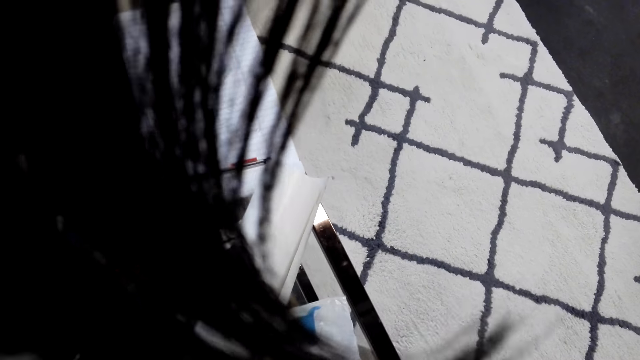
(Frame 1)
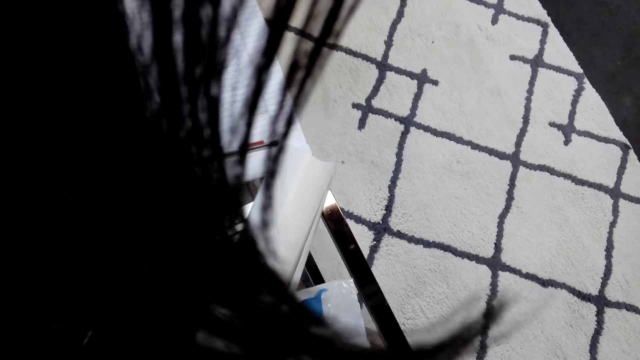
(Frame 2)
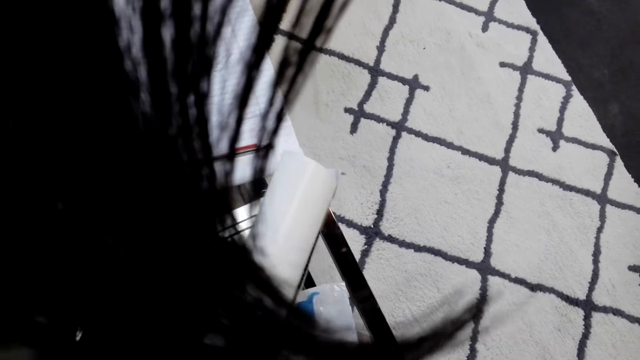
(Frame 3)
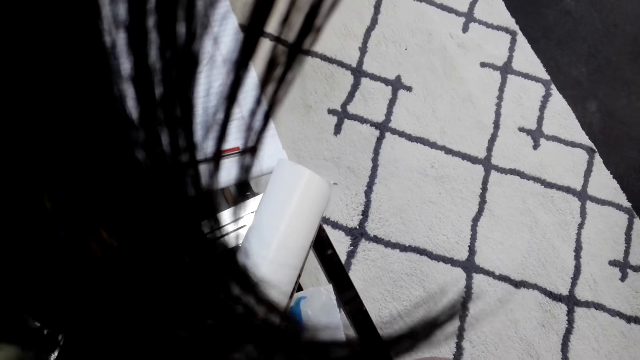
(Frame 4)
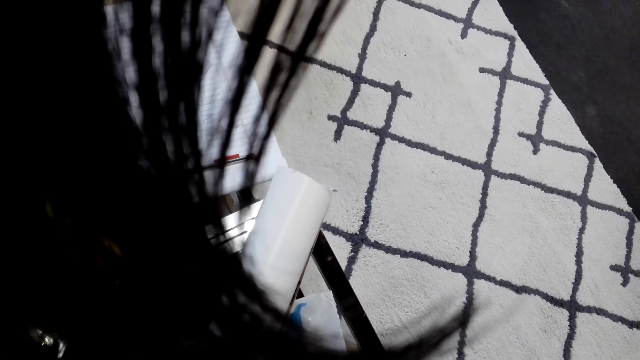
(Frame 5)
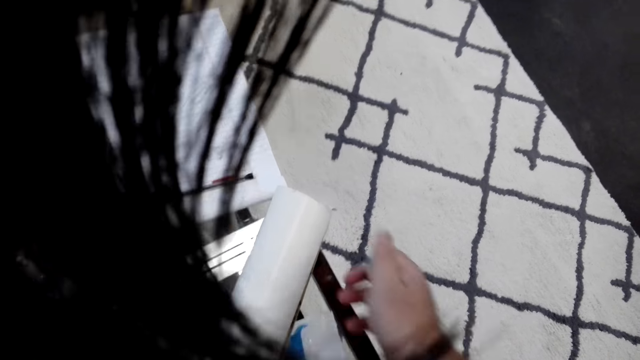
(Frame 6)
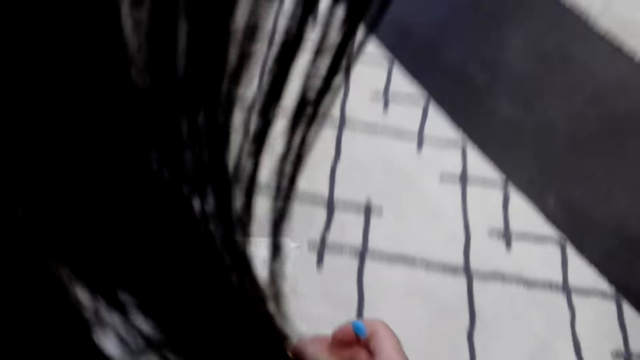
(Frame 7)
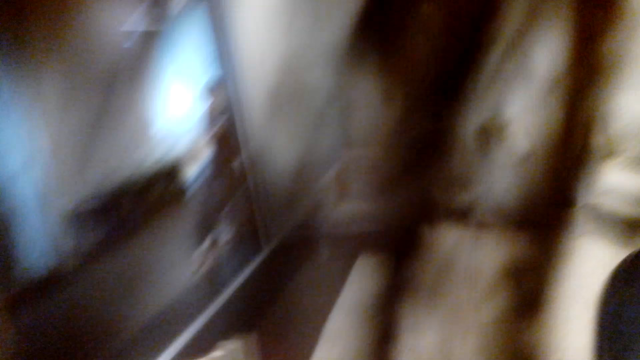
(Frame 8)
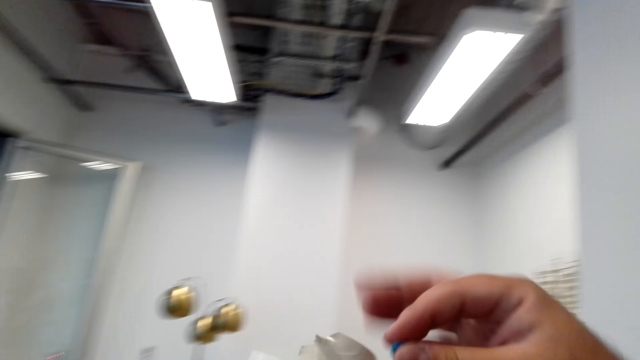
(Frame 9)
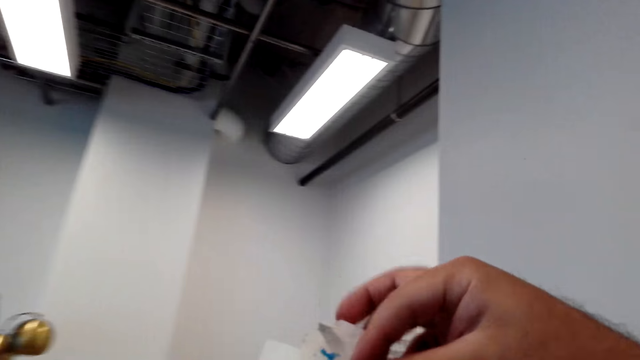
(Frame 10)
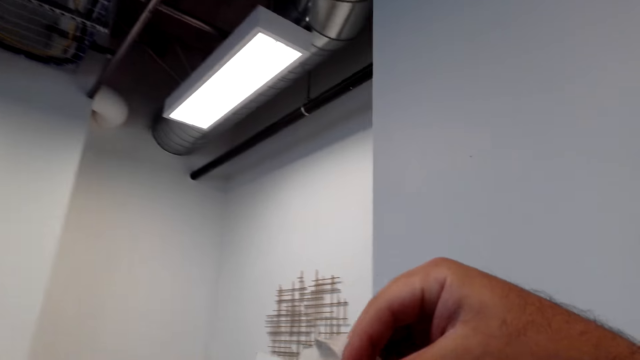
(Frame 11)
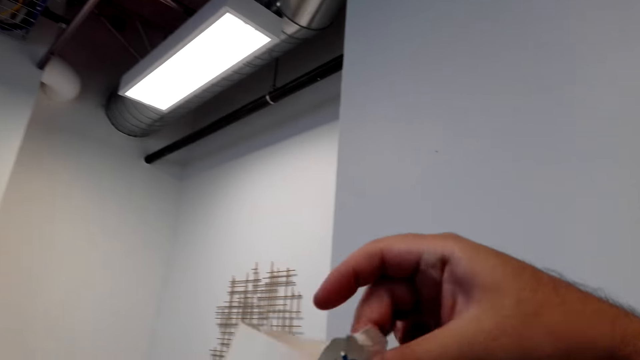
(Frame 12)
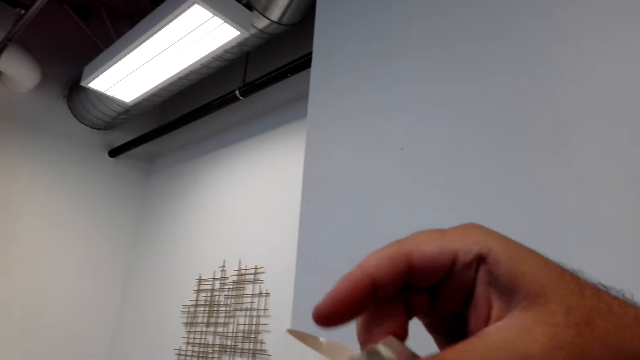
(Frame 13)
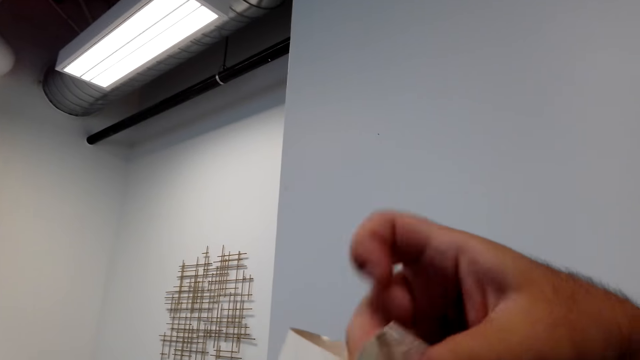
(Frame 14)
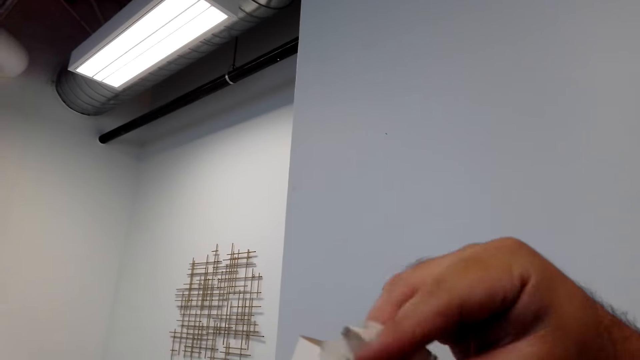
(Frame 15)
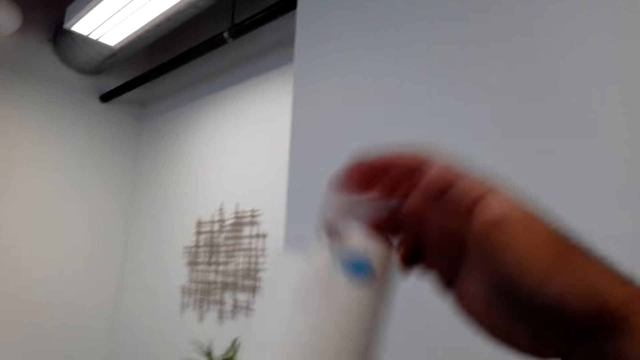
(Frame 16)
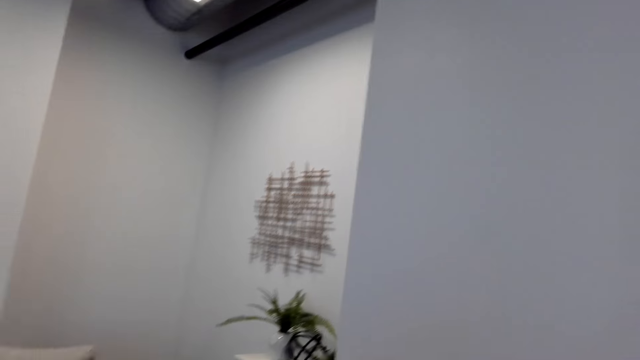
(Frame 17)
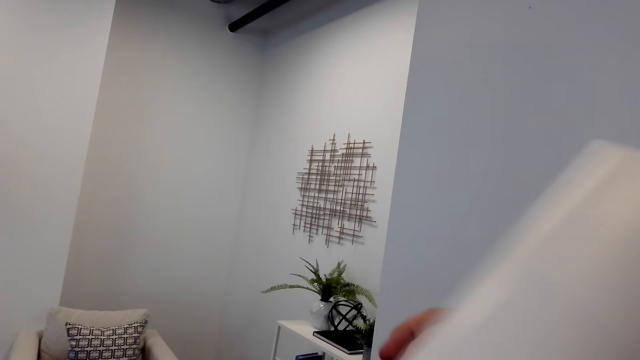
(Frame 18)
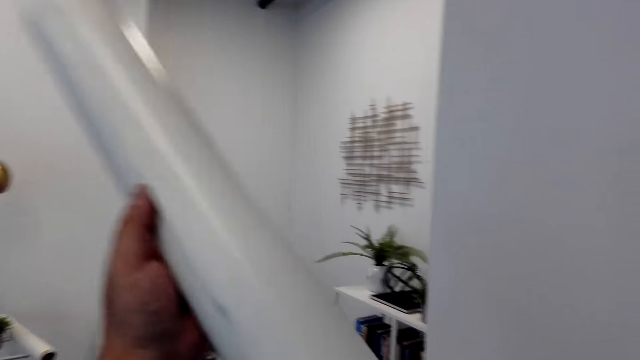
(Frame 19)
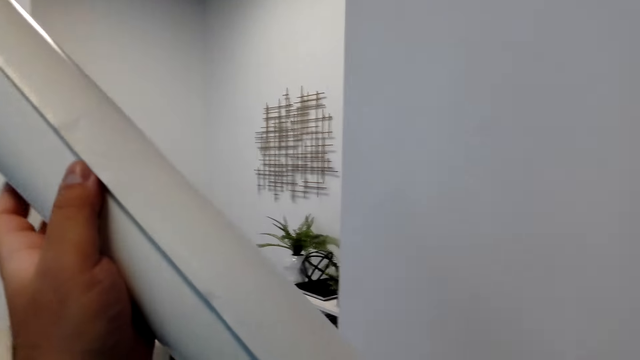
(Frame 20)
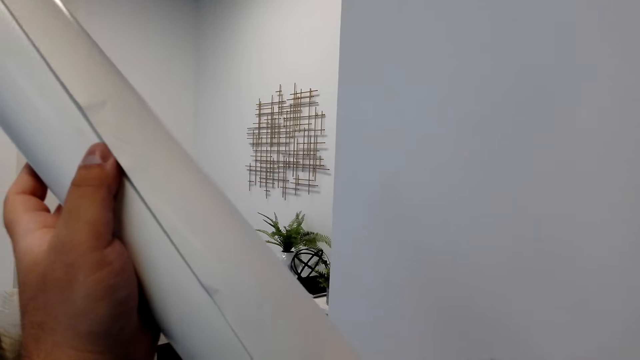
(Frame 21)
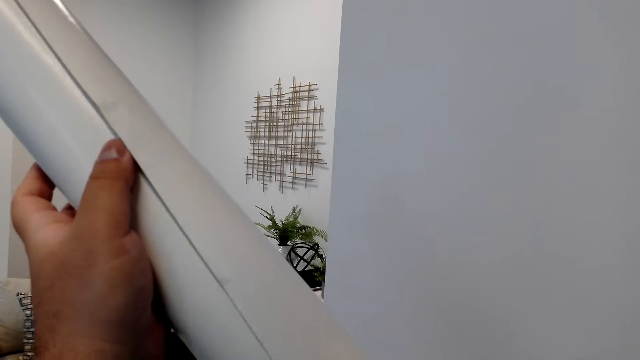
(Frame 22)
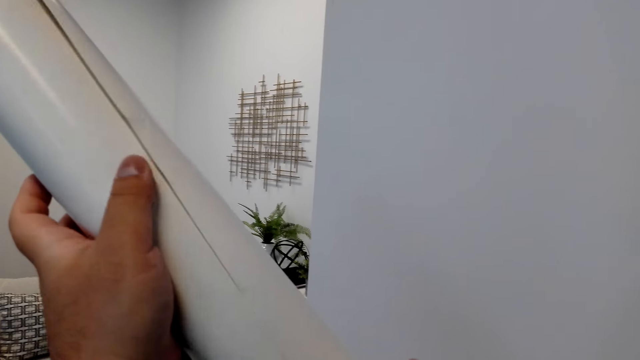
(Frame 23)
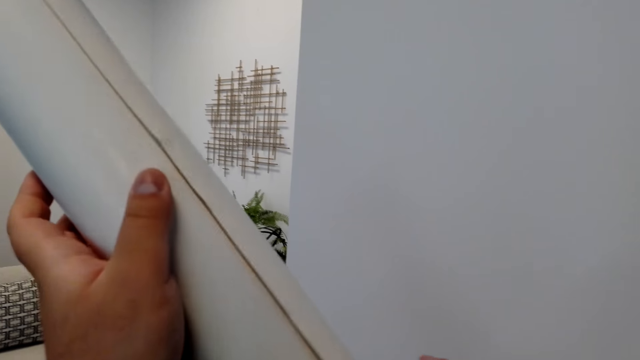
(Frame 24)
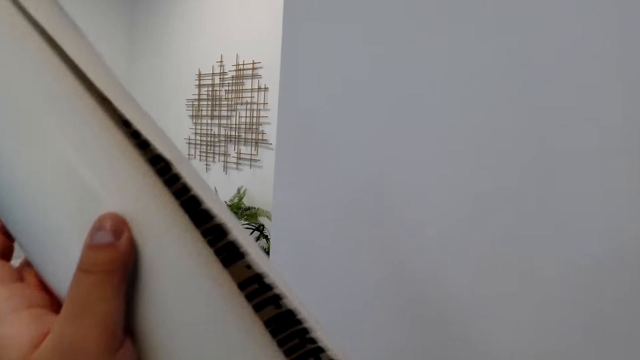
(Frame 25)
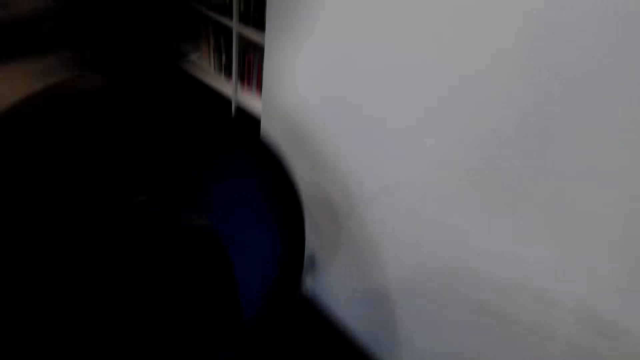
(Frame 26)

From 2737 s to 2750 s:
The camera wearer sticks something on the canvas wallpaper. They hold the bar.

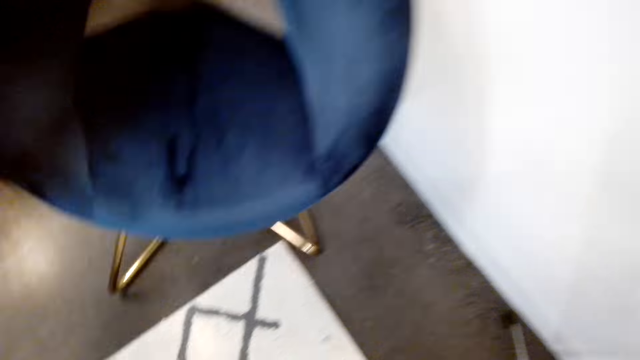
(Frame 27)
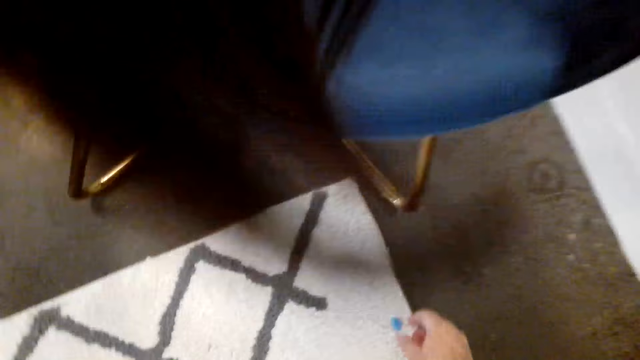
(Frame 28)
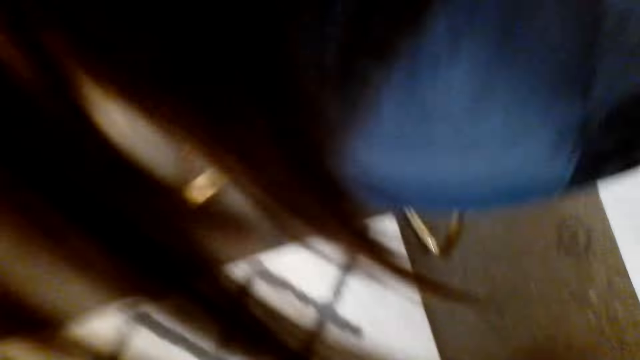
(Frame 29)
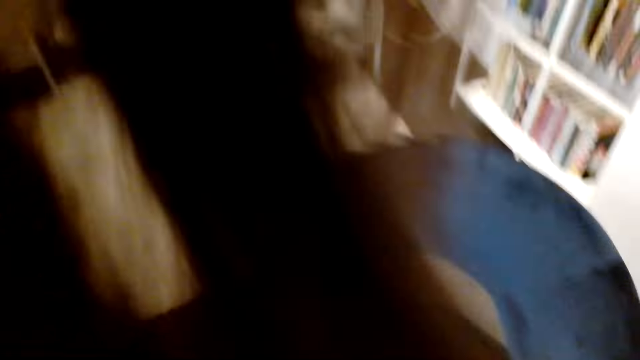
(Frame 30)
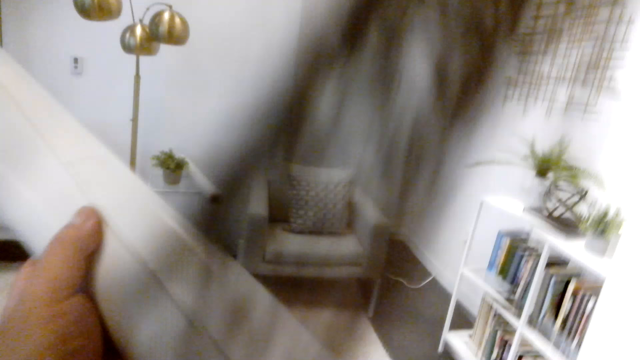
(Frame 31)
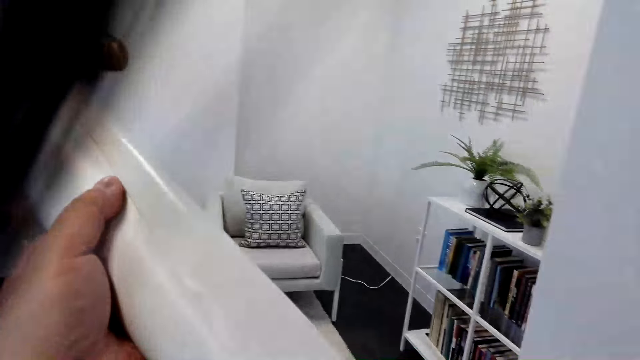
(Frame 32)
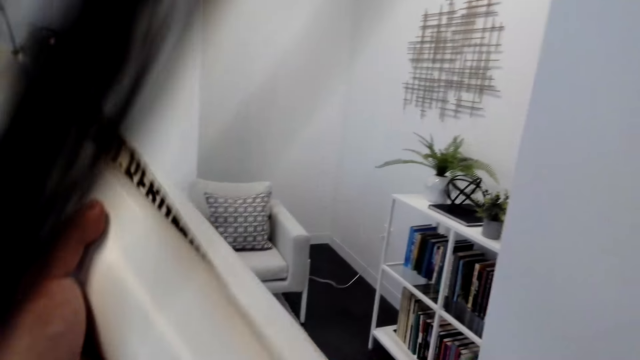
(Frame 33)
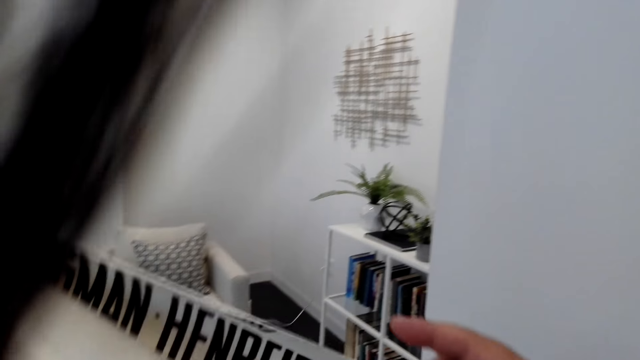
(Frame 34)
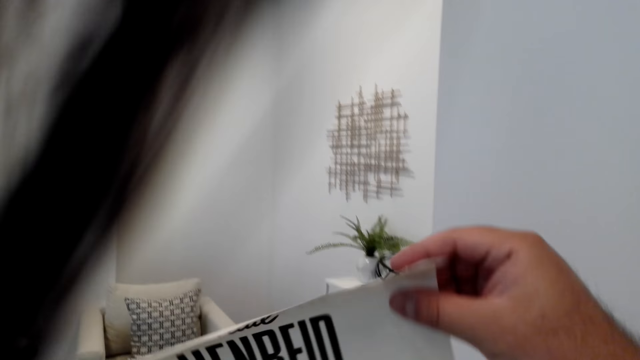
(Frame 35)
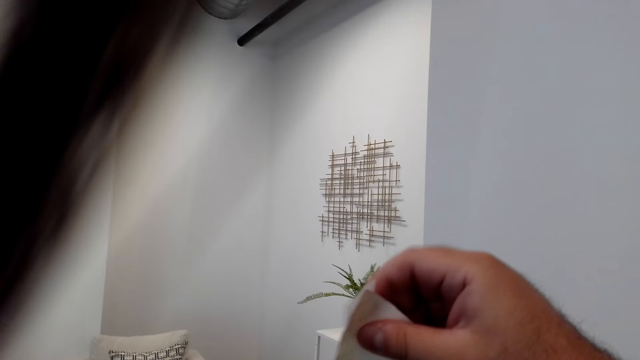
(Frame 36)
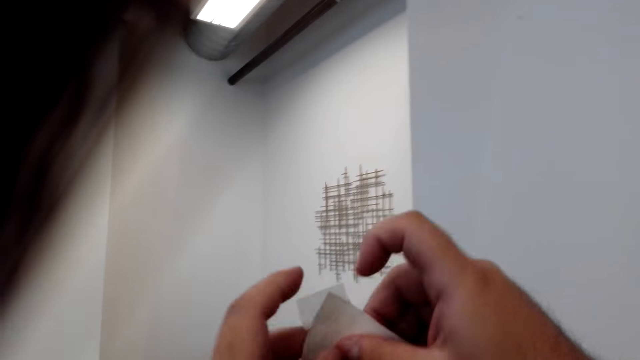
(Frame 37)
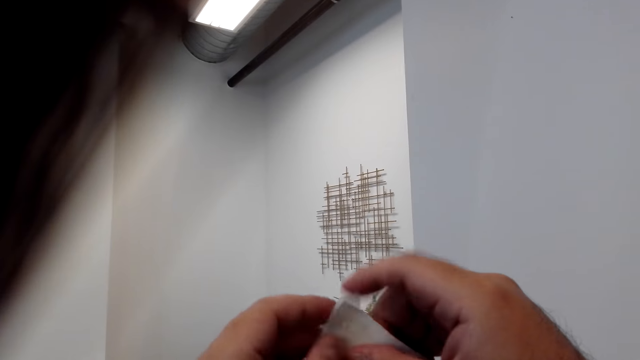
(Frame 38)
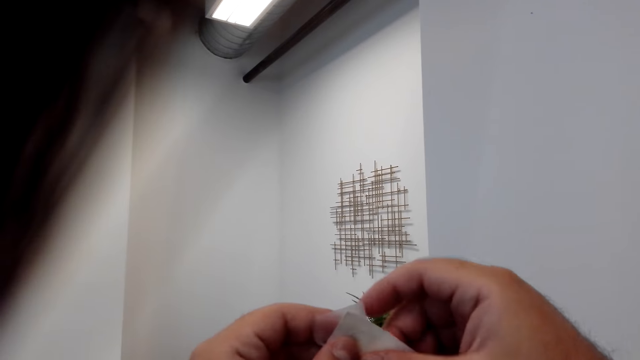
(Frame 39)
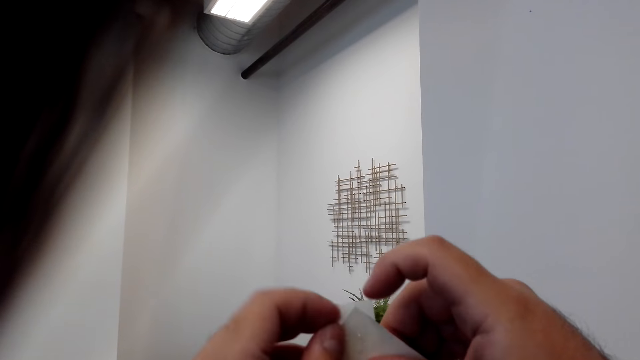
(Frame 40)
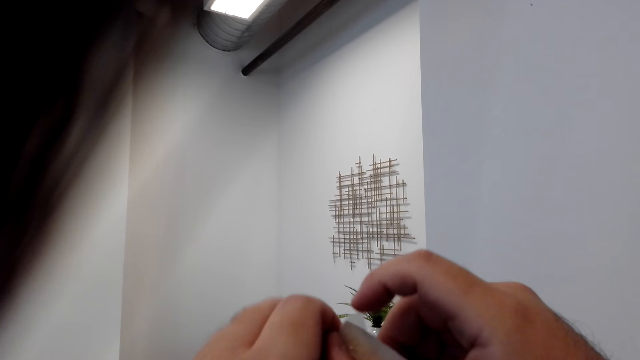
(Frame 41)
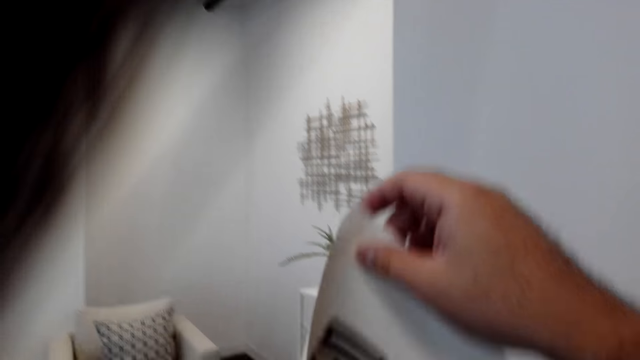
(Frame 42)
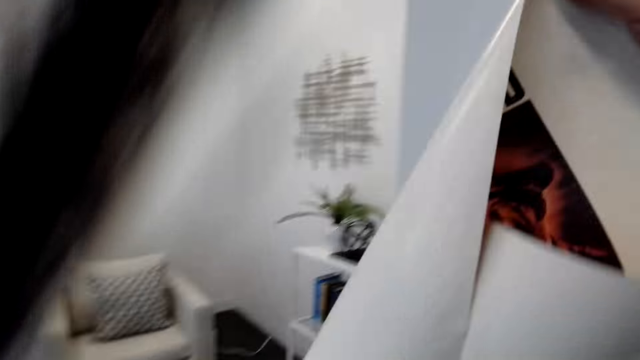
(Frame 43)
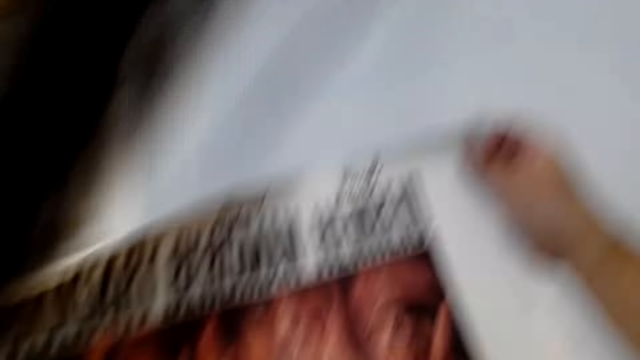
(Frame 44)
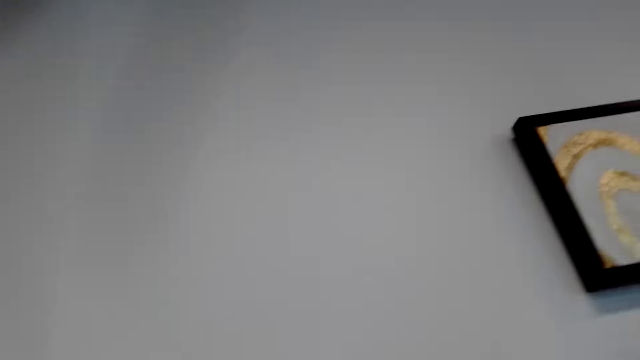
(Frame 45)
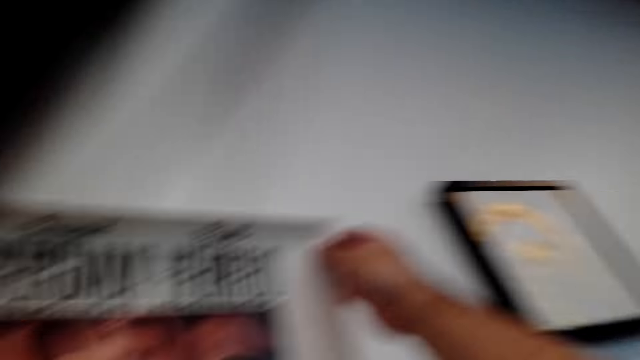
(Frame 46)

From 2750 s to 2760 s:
The camera wearer picks up something. They hold the canvas wallpaper.
